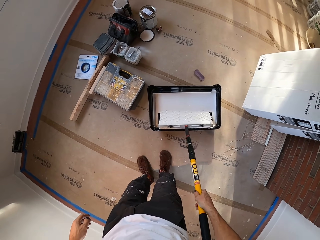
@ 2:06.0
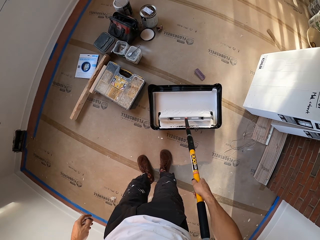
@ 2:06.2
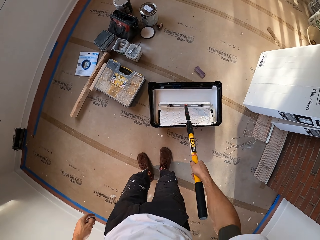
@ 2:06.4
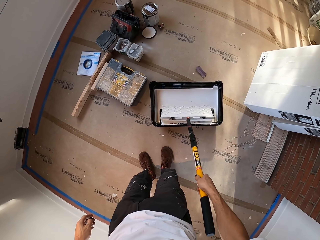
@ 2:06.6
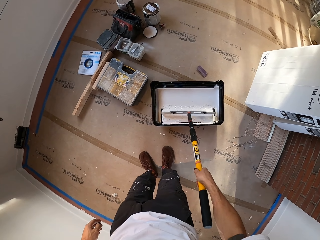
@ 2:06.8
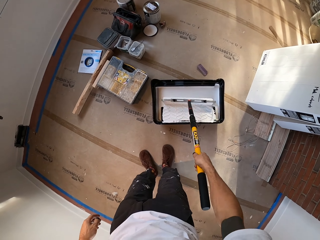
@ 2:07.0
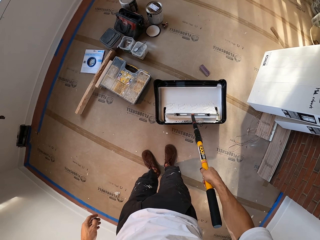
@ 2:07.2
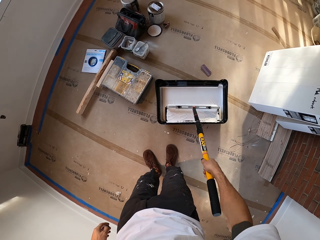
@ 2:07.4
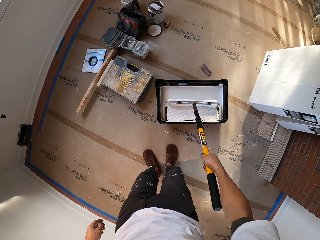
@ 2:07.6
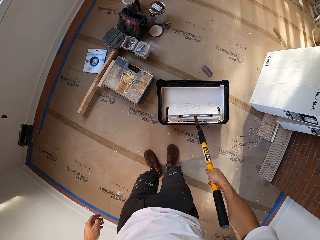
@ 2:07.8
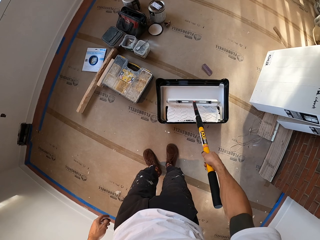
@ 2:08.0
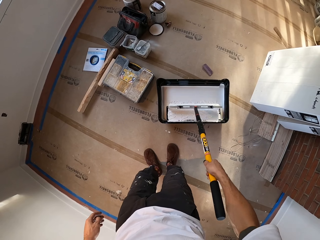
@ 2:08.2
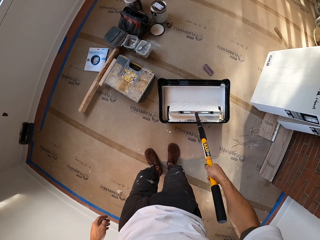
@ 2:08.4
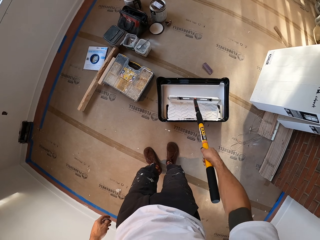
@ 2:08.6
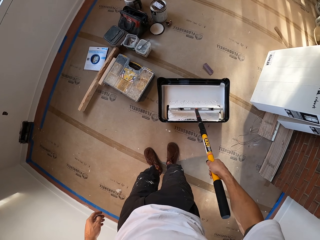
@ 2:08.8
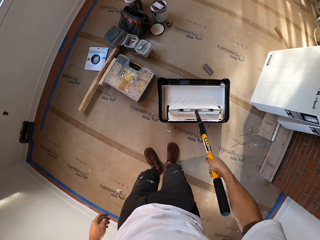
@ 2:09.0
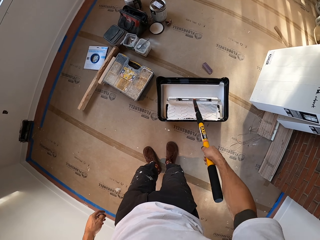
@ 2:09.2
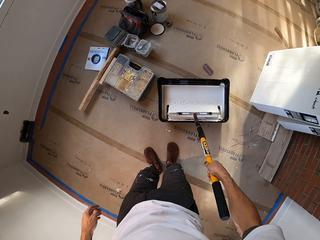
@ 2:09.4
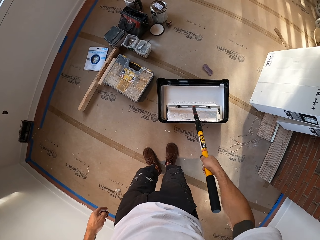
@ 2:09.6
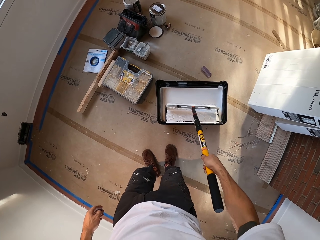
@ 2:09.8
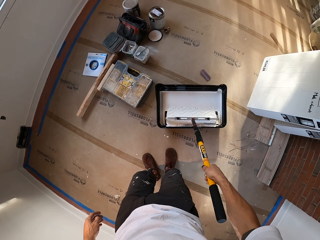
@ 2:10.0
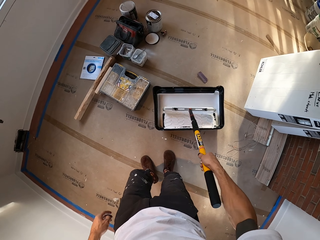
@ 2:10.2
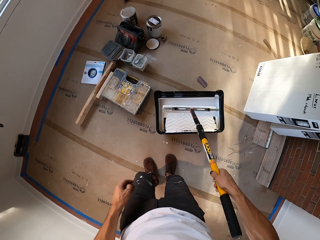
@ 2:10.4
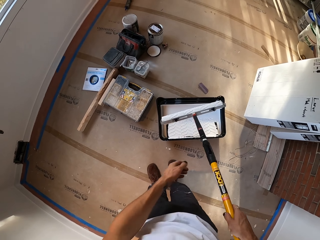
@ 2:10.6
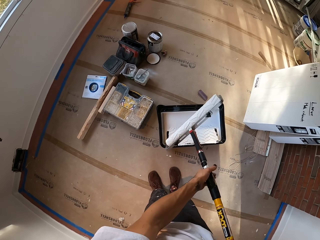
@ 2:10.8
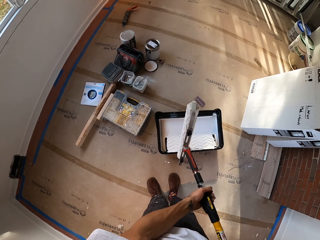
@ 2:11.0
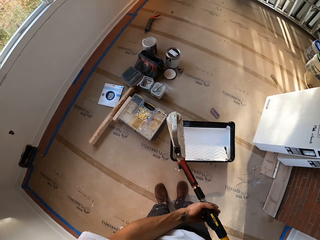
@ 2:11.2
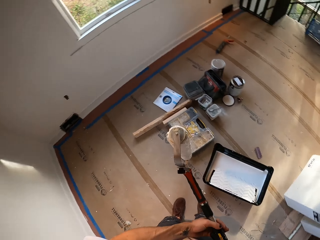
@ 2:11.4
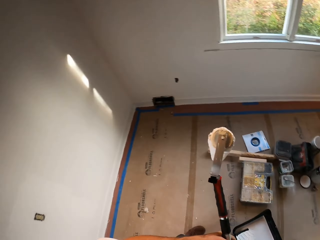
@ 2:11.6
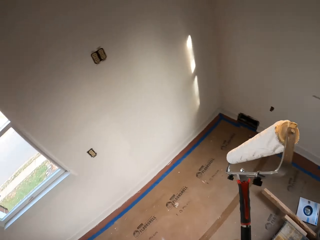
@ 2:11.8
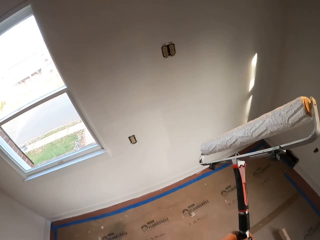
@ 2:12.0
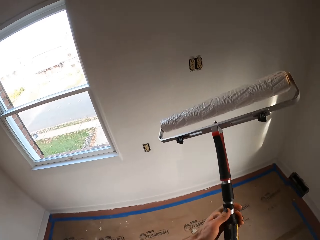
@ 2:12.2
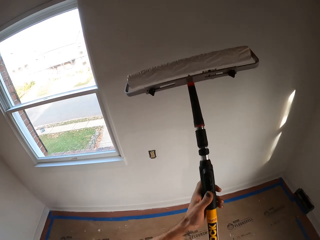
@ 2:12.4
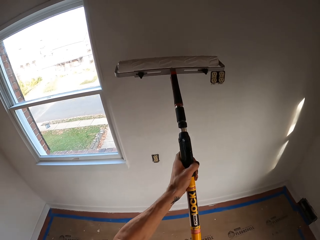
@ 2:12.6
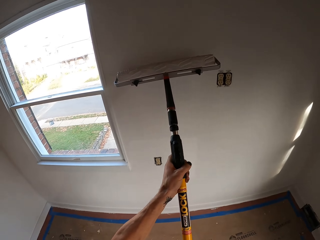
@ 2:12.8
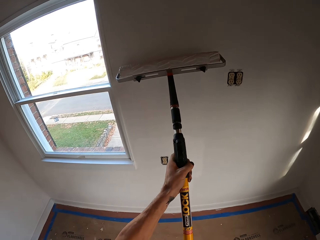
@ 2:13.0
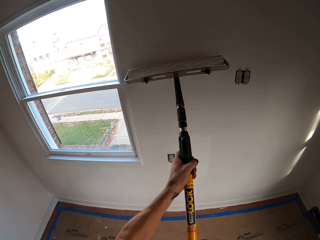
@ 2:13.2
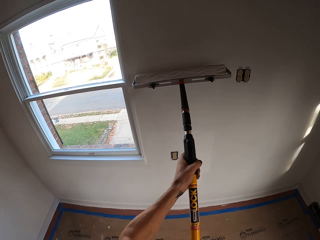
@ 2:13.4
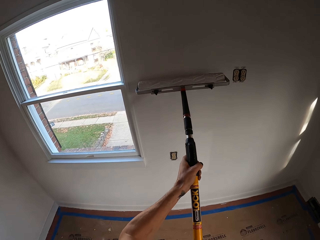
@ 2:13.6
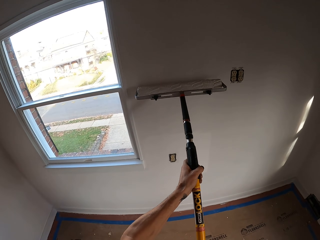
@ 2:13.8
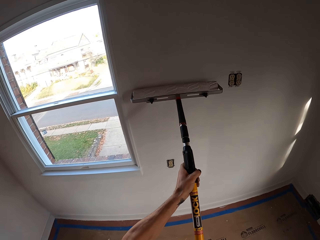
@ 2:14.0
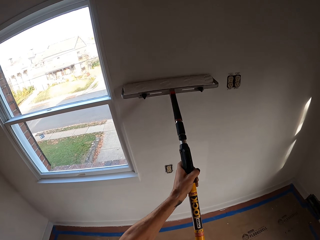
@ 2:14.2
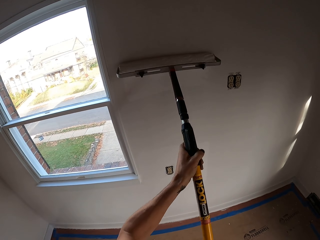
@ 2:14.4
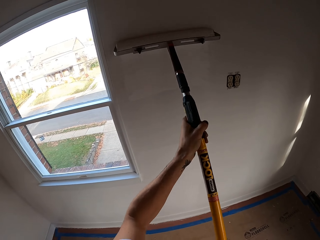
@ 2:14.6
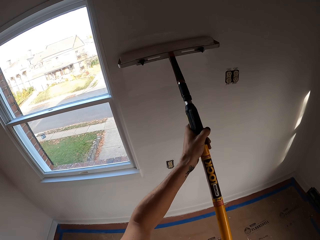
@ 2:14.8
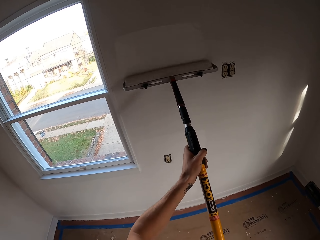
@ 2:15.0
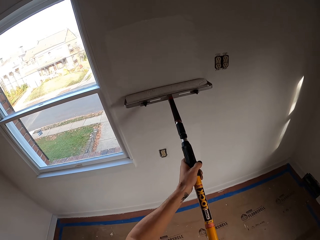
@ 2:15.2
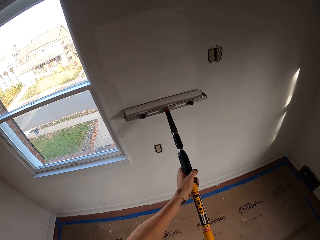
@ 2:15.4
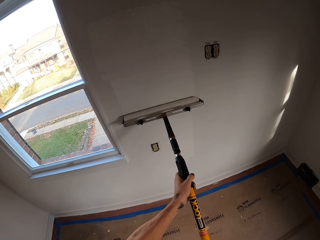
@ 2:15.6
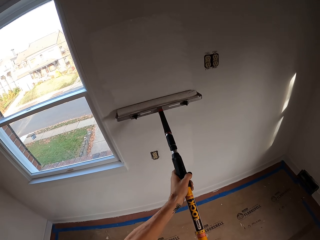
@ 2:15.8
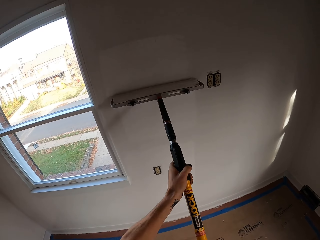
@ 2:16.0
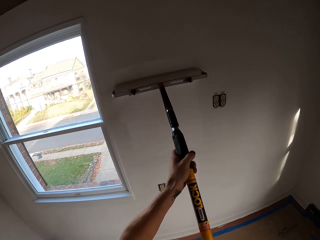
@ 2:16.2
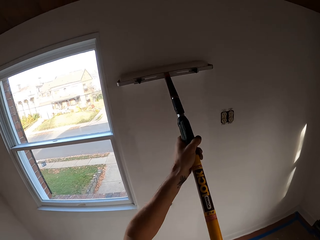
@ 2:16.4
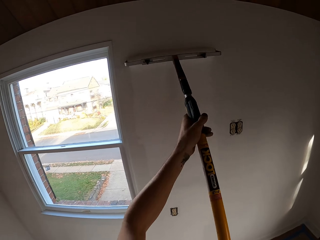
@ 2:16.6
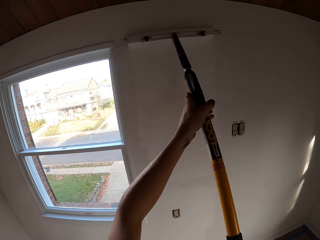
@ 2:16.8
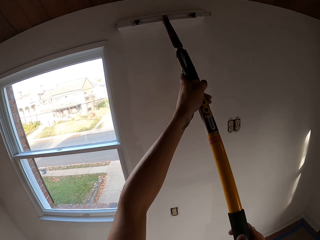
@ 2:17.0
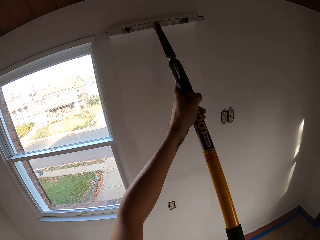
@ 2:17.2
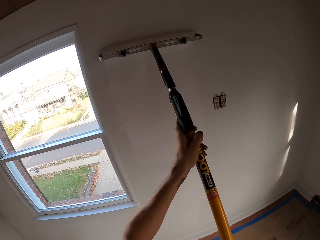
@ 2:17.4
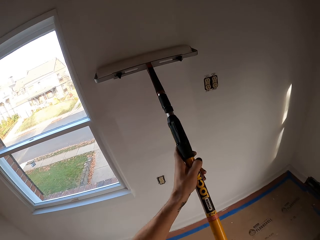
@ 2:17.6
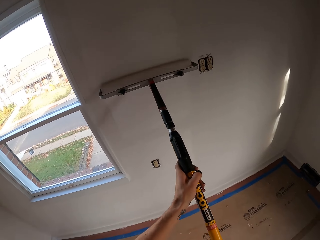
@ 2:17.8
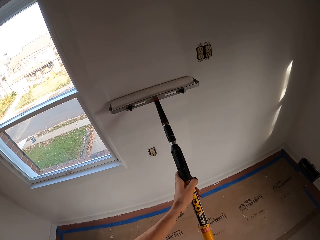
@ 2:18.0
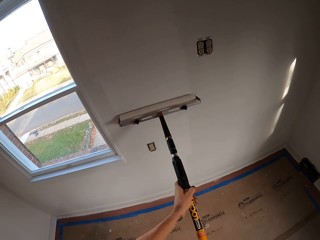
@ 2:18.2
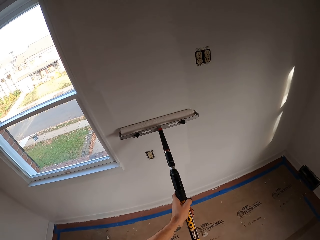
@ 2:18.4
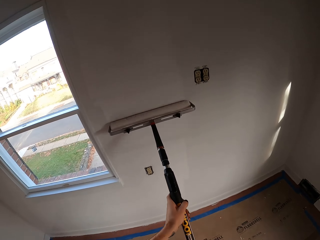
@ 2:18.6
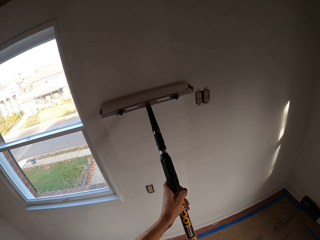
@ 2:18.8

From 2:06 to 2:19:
The camera wearer dips a roller paint brush into something. They roll the roller brush in the ink container. They move a step. They paint the wall with the roller brush.

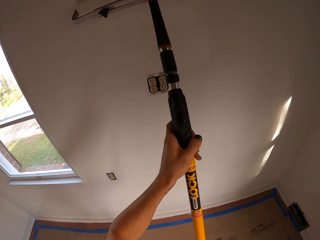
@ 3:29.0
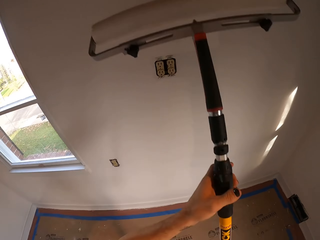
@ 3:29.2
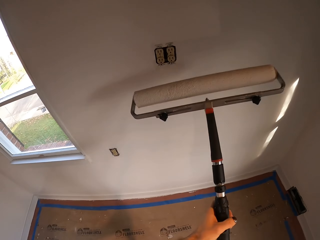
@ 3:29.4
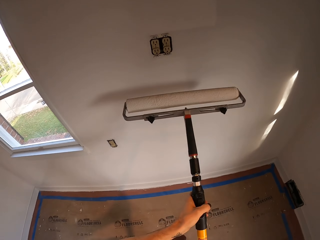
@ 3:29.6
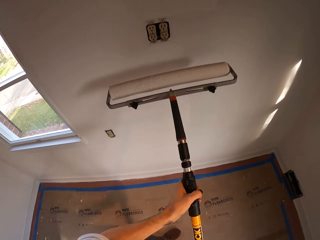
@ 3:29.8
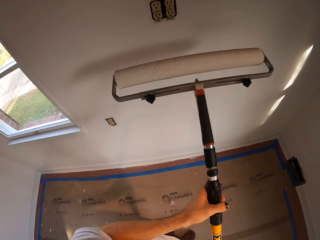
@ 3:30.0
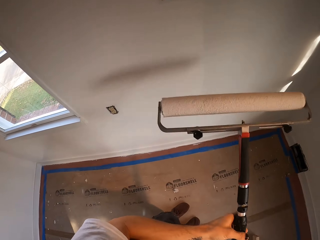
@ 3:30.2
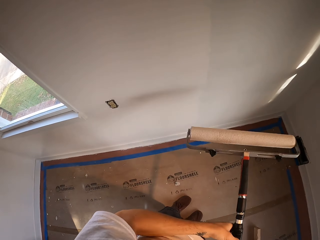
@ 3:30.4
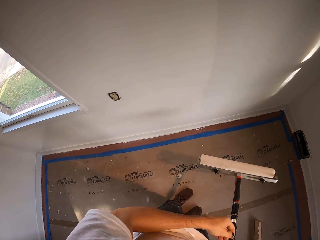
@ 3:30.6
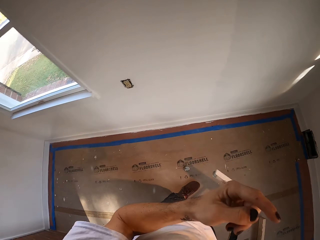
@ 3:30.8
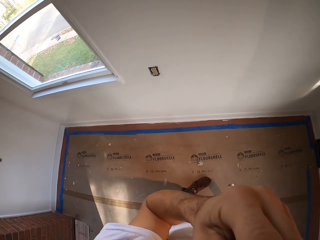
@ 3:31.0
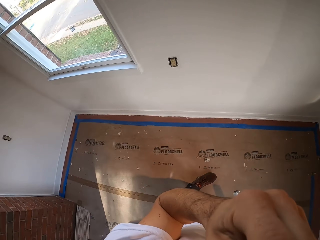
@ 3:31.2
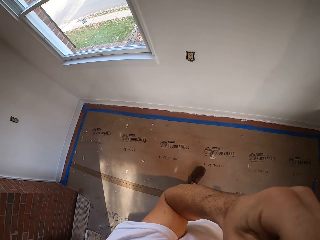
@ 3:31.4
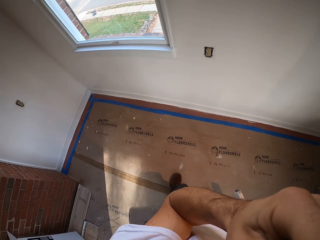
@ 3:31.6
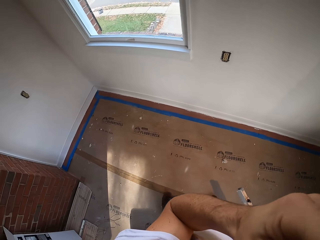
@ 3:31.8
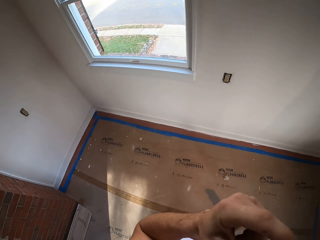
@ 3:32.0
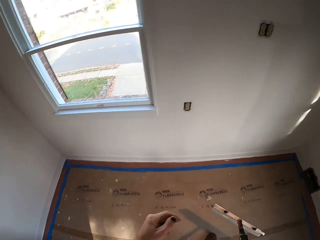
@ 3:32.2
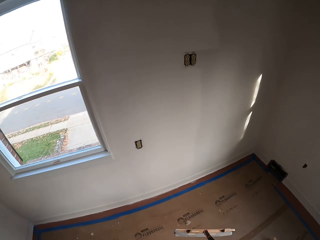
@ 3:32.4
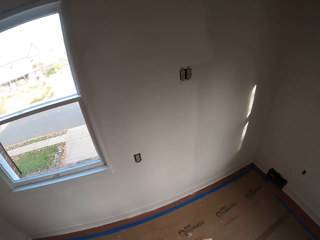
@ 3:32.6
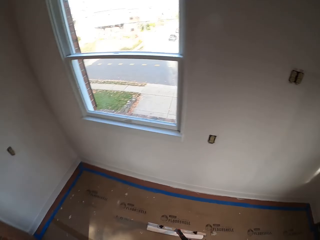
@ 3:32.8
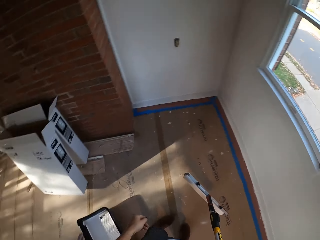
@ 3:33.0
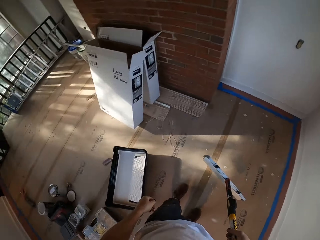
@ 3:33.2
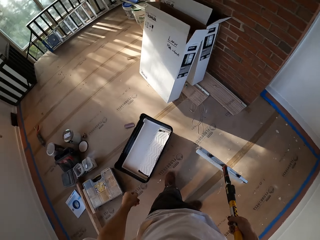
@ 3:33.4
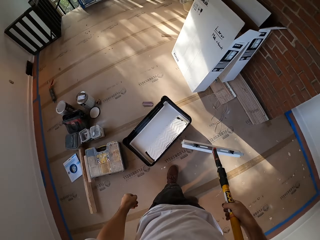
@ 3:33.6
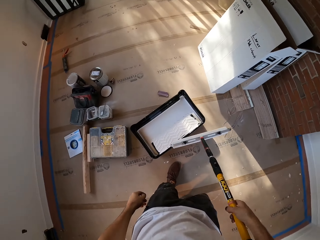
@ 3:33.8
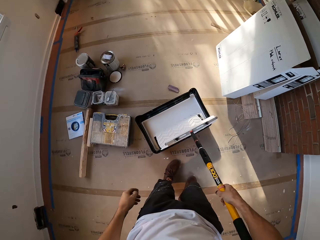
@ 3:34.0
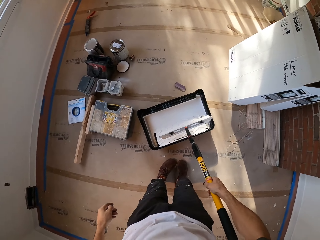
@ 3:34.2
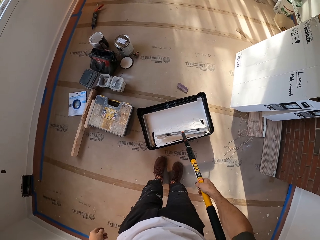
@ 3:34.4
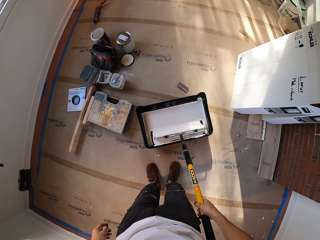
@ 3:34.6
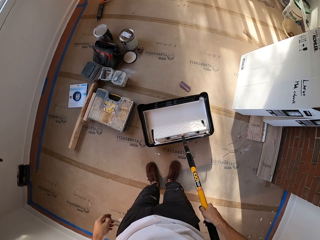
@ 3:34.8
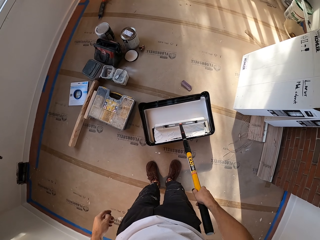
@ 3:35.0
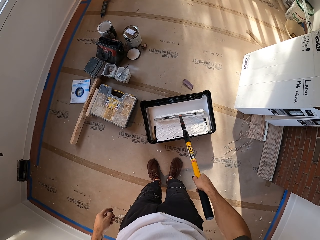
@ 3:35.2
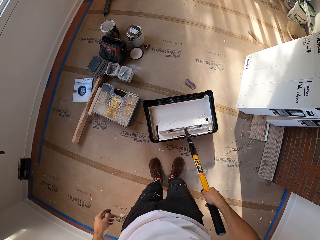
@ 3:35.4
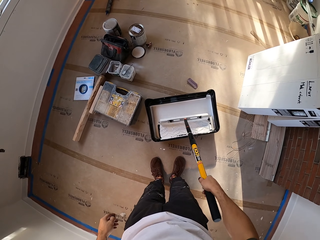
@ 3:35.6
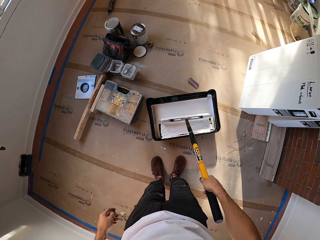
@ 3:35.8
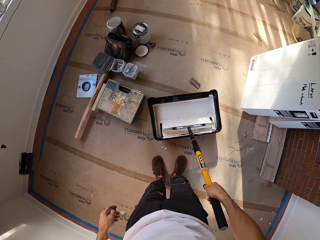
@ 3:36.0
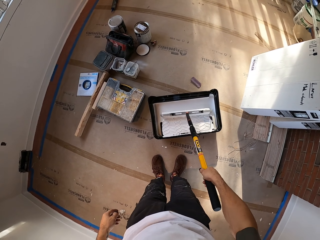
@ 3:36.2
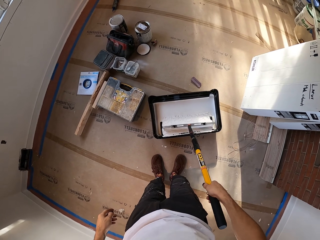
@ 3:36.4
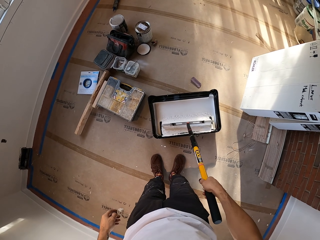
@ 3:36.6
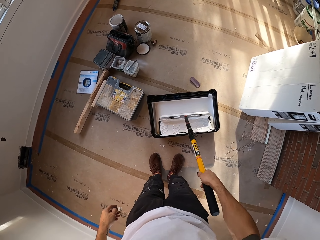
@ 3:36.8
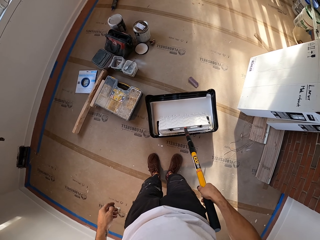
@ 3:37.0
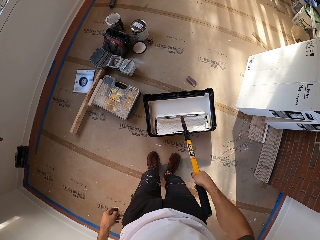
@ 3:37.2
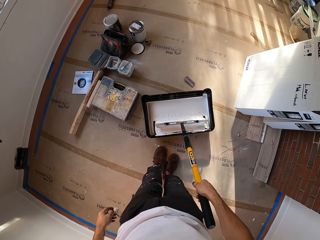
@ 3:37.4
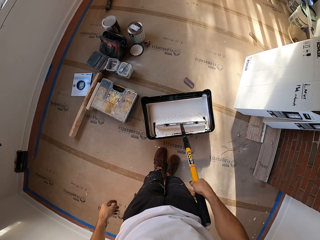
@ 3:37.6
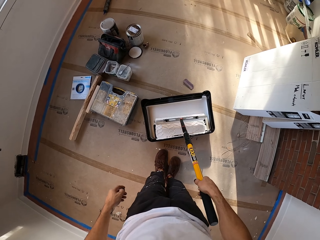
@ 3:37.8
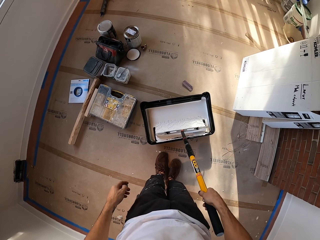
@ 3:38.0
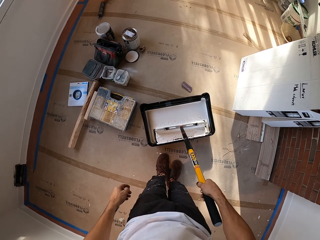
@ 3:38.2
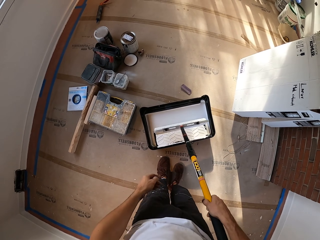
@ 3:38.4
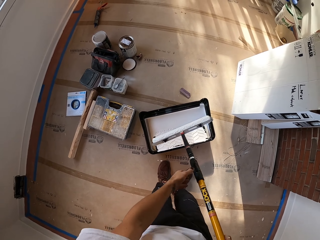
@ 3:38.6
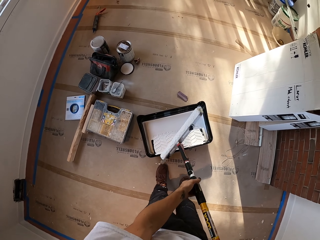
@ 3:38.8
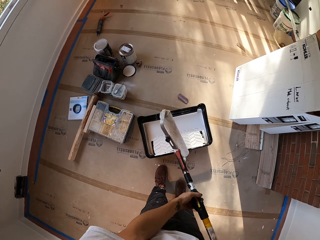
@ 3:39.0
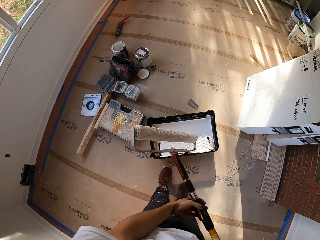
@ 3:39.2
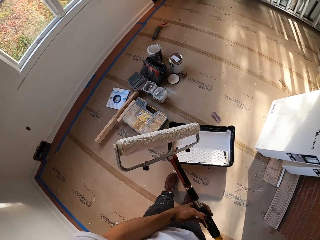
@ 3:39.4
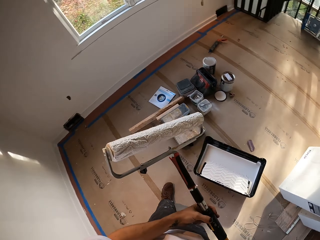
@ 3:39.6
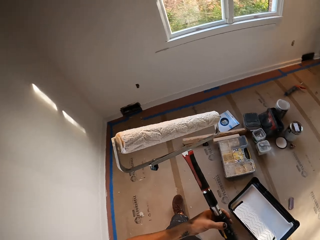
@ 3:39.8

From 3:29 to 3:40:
The camera wearer stops painting the wall. They rub the face. They roll the roller brush in the ink container. They dip the roller paint brush into something.
